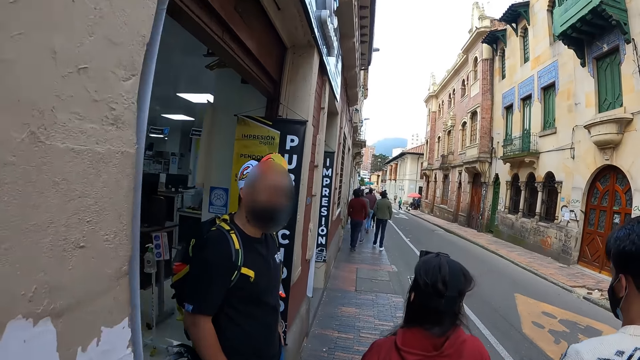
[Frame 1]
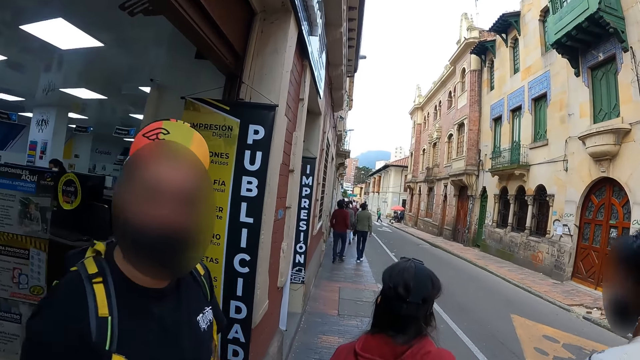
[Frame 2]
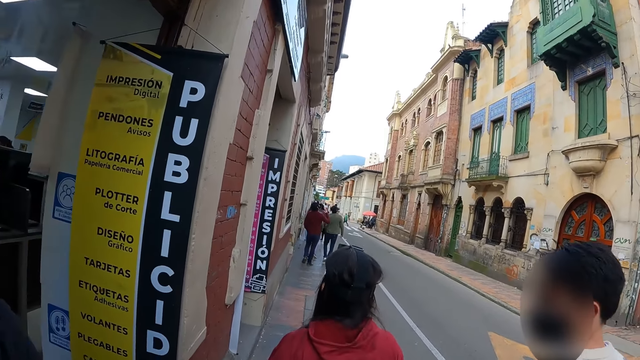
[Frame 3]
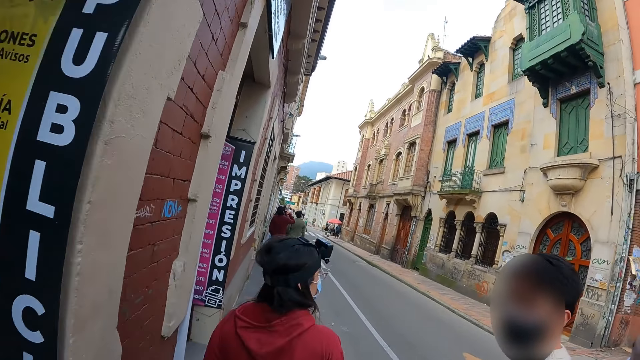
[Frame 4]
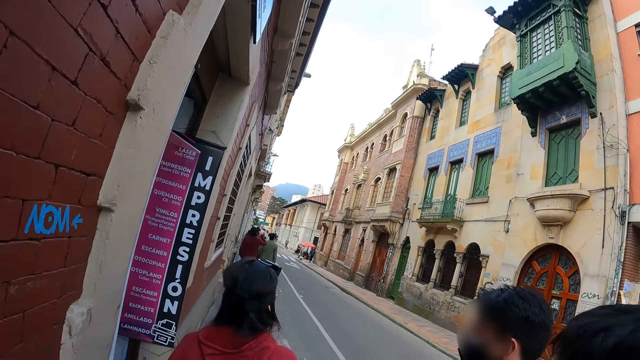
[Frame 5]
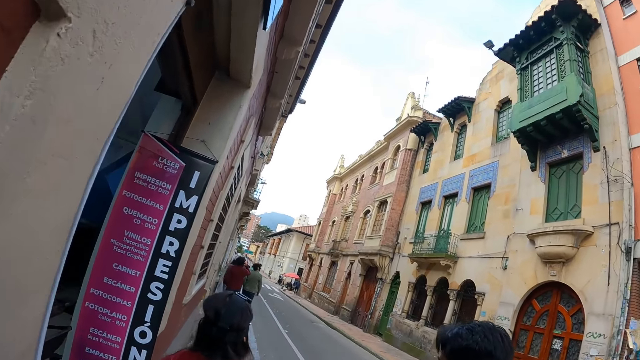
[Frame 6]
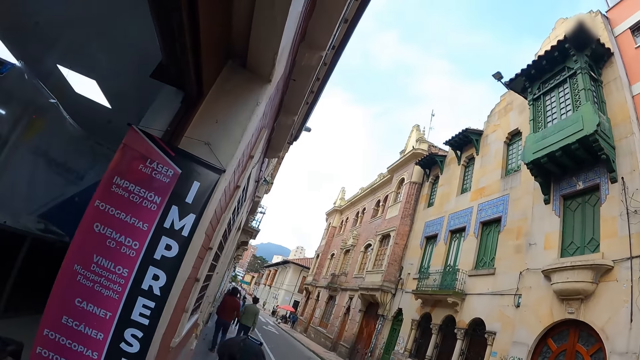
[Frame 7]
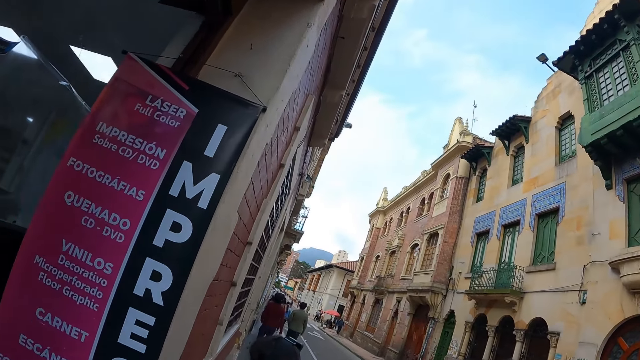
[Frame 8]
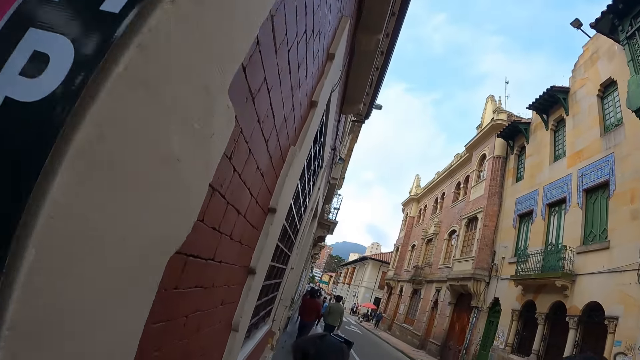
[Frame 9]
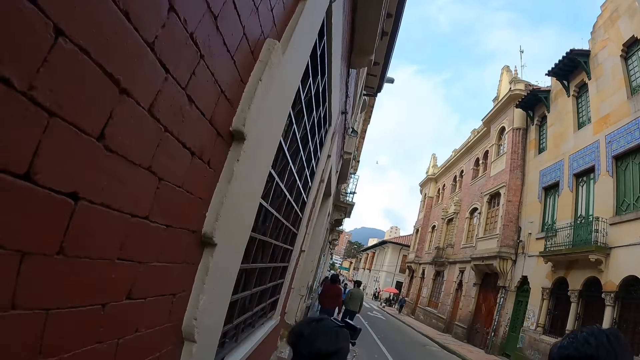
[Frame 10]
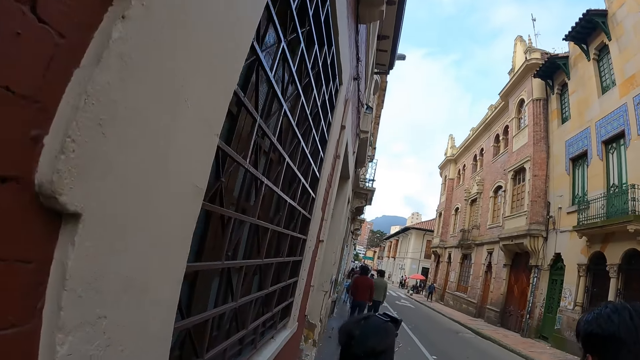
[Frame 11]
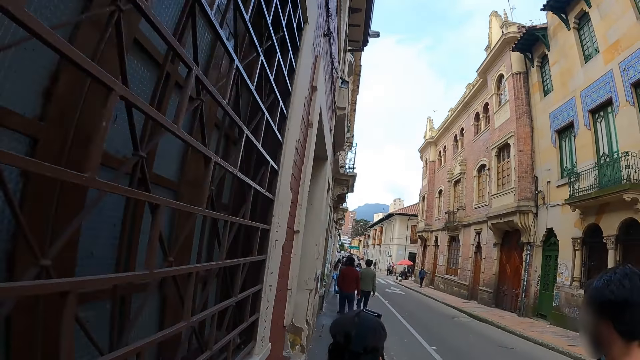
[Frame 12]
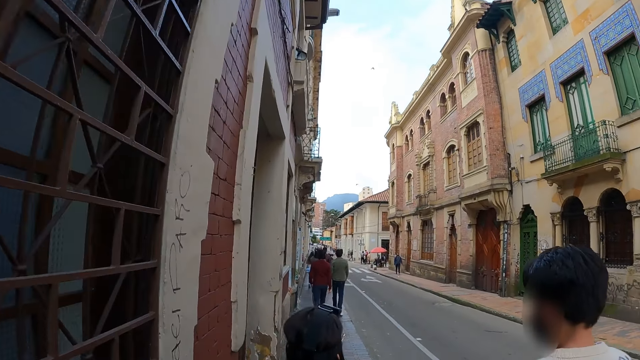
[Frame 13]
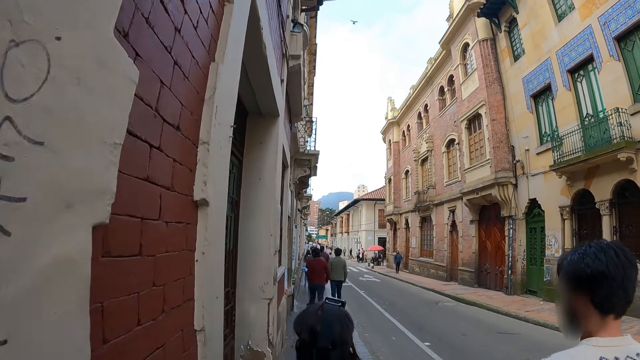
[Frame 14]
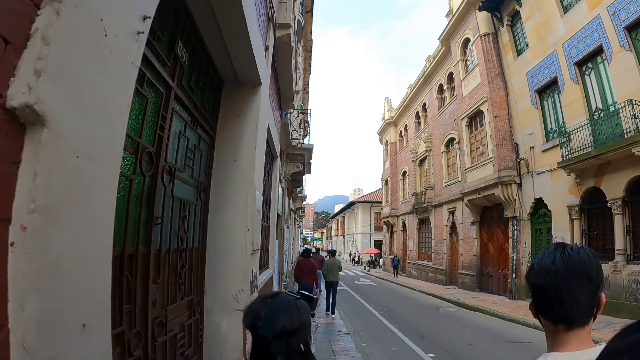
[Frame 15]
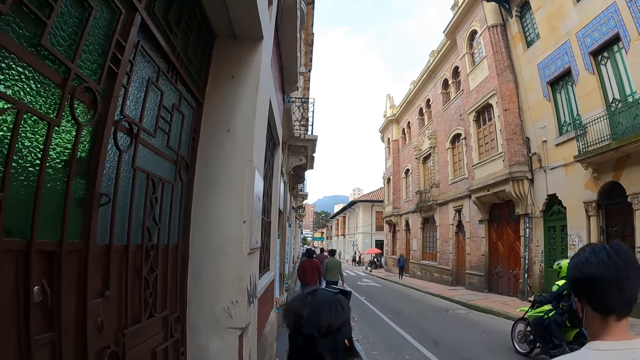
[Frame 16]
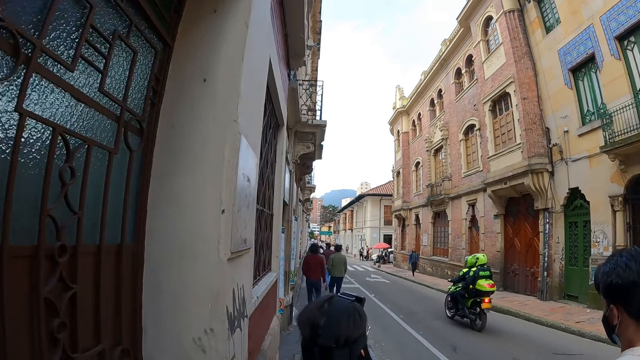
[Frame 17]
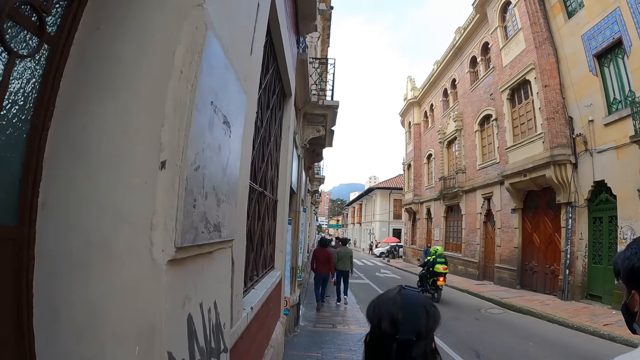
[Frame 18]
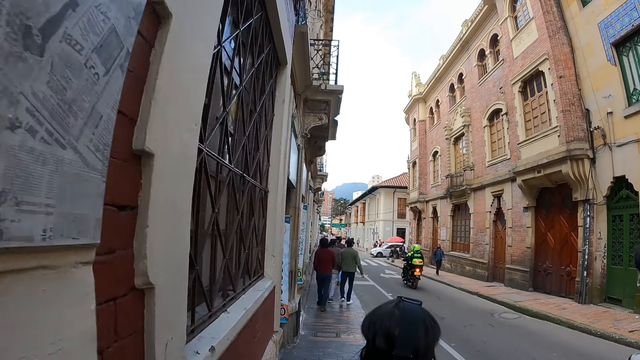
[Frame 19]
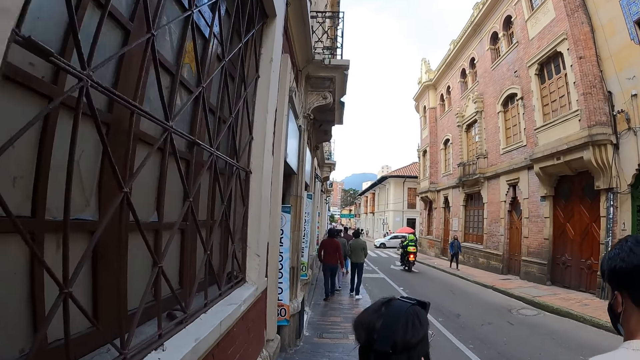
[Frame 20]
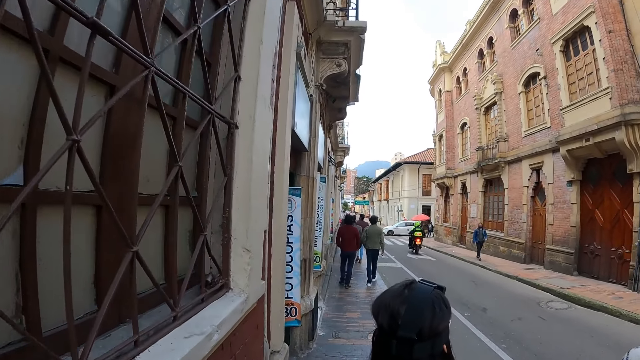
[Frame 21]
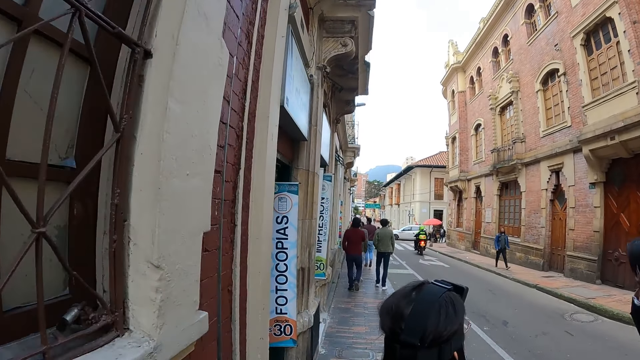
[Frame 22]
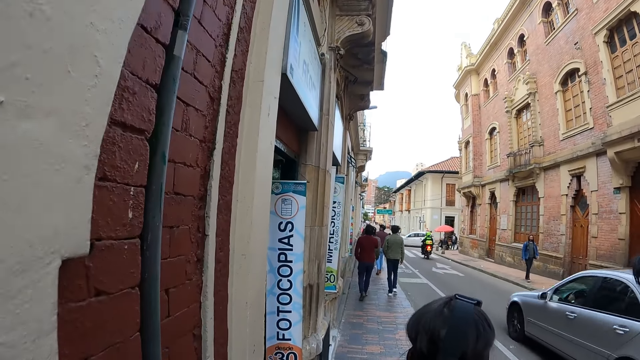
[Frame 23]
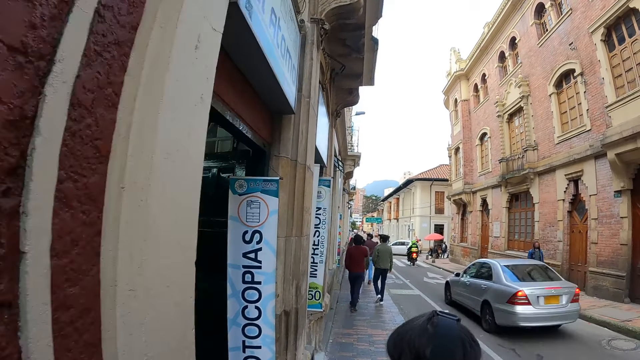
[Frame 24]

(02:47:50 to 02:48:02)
The camera wearer interacts with a man. They walk.

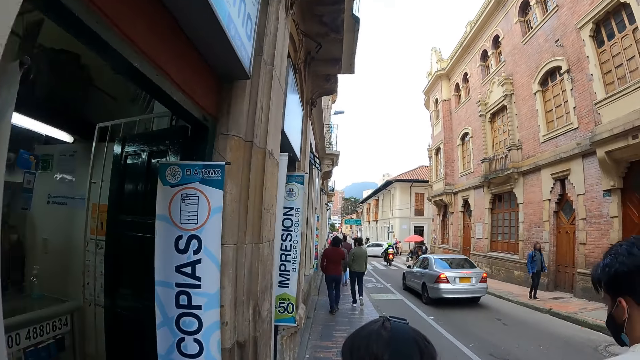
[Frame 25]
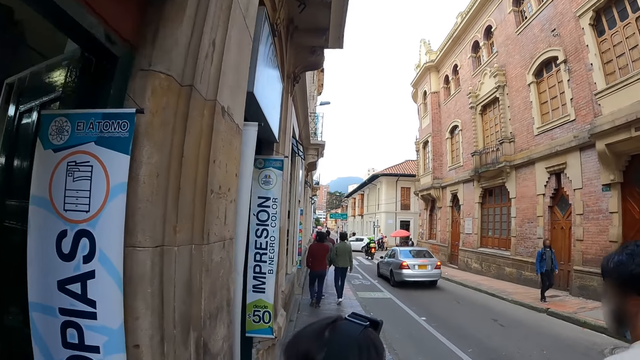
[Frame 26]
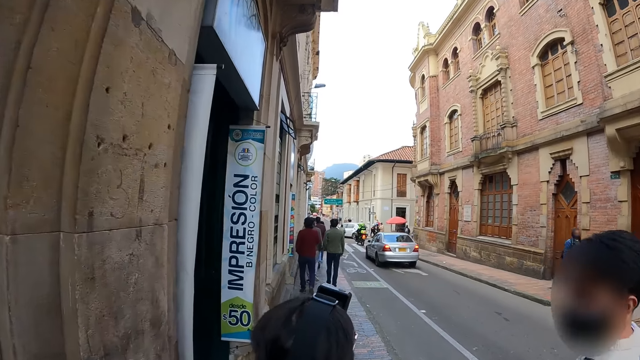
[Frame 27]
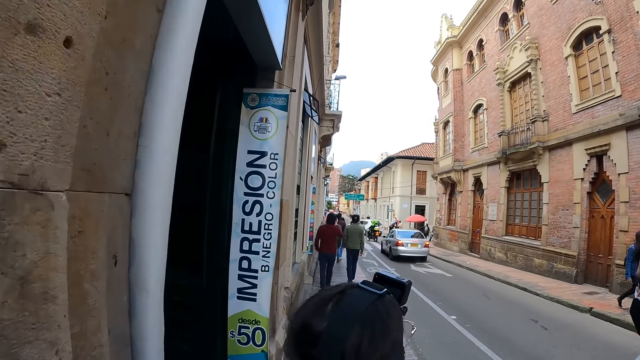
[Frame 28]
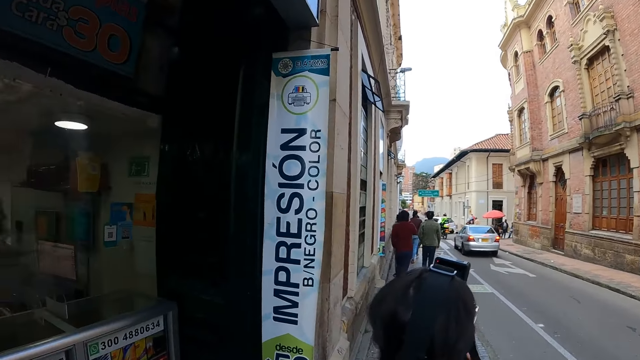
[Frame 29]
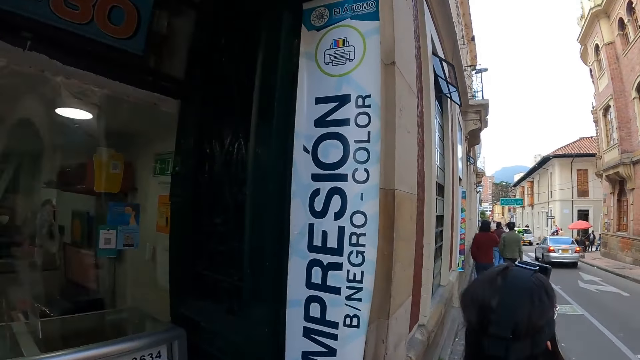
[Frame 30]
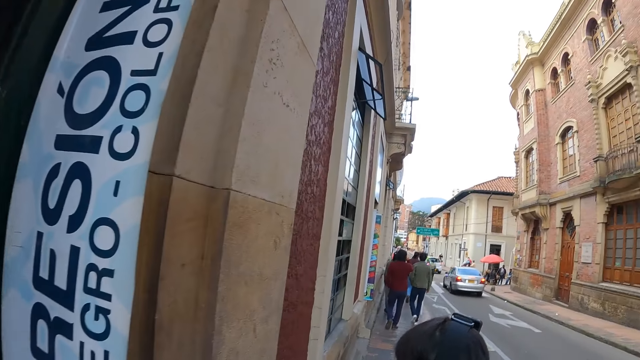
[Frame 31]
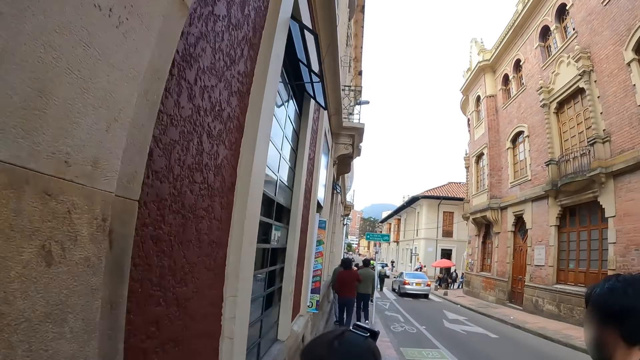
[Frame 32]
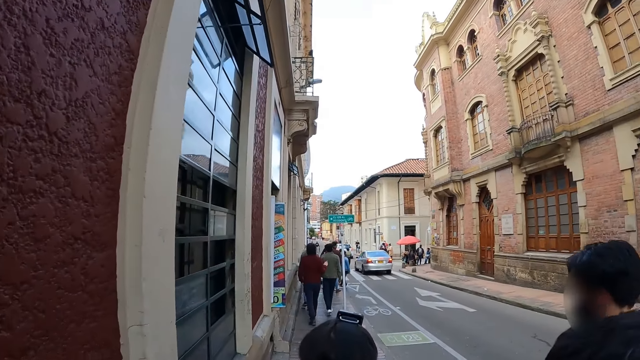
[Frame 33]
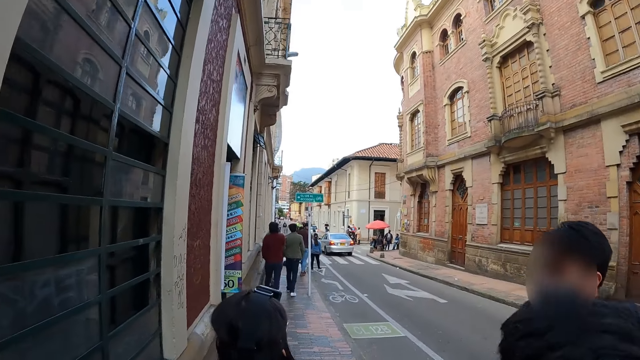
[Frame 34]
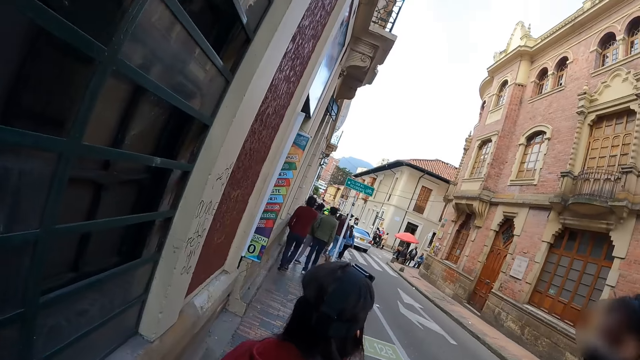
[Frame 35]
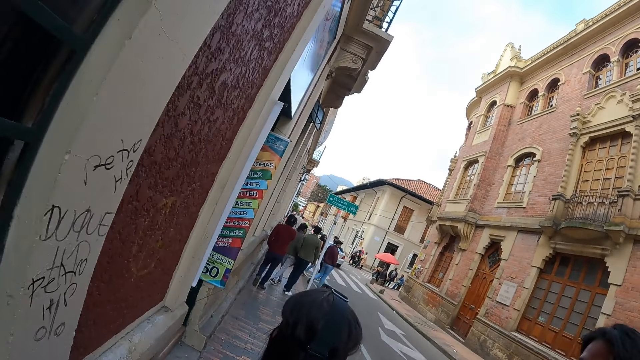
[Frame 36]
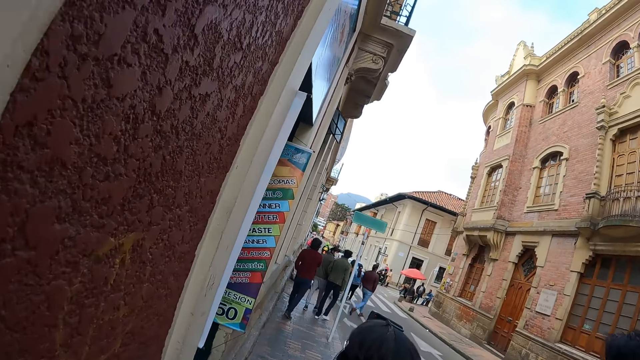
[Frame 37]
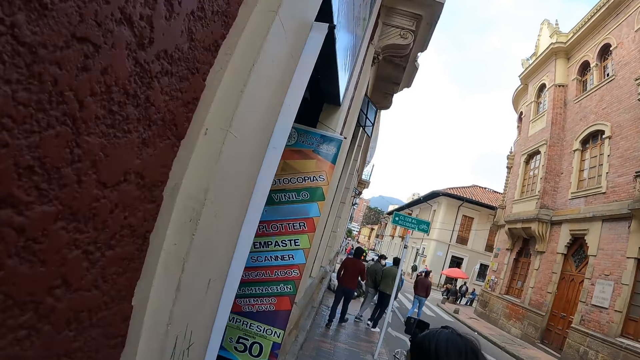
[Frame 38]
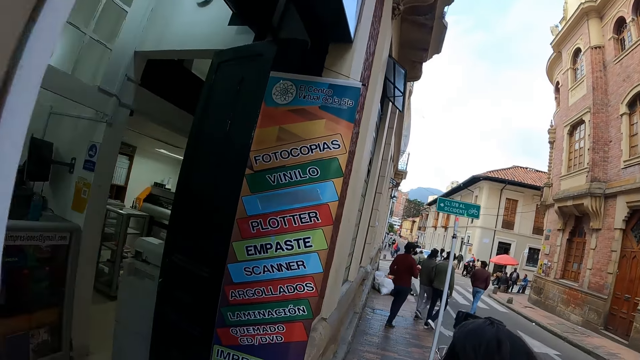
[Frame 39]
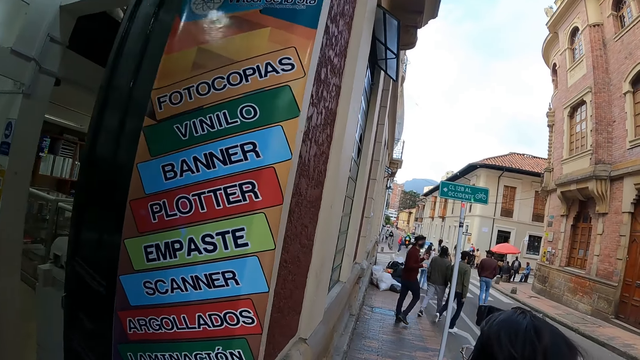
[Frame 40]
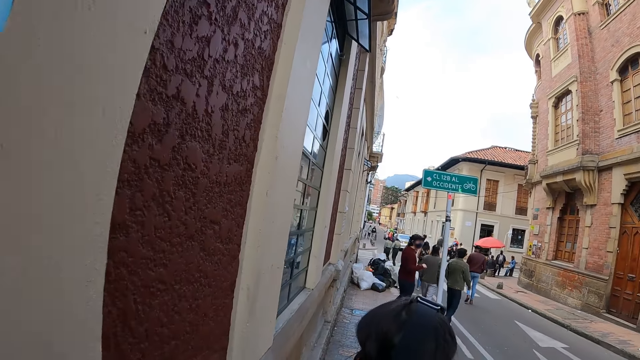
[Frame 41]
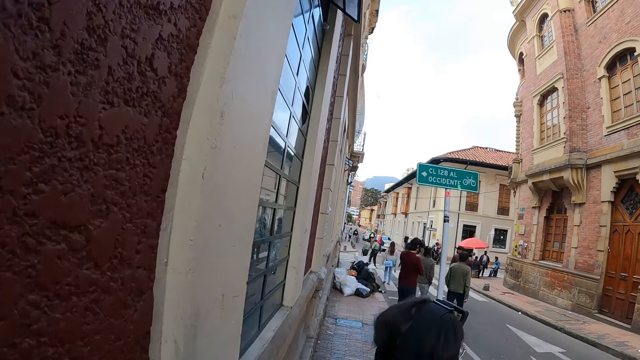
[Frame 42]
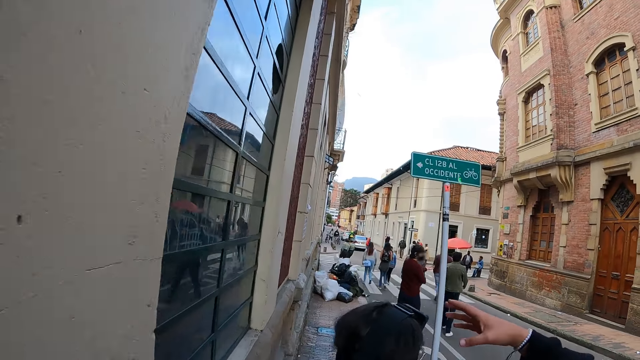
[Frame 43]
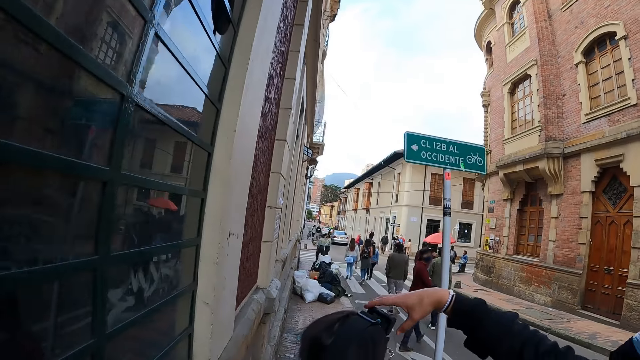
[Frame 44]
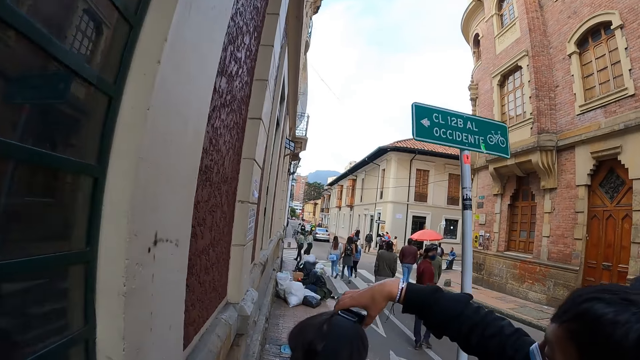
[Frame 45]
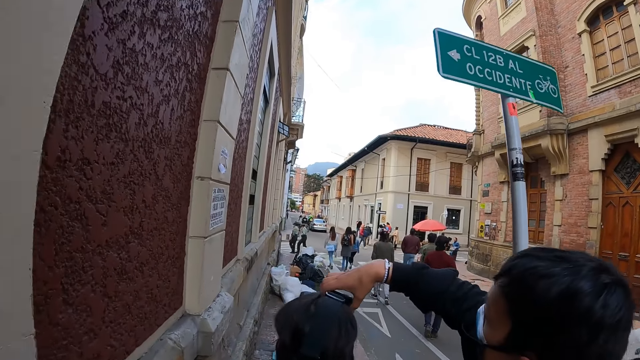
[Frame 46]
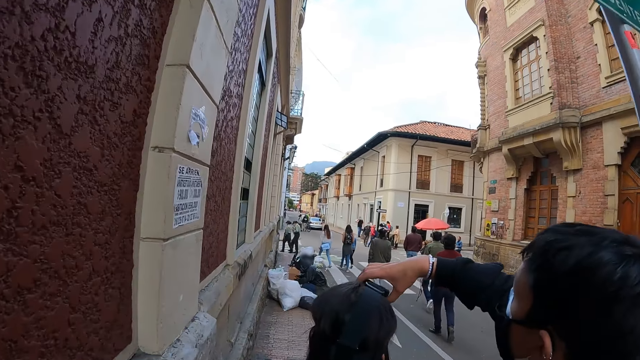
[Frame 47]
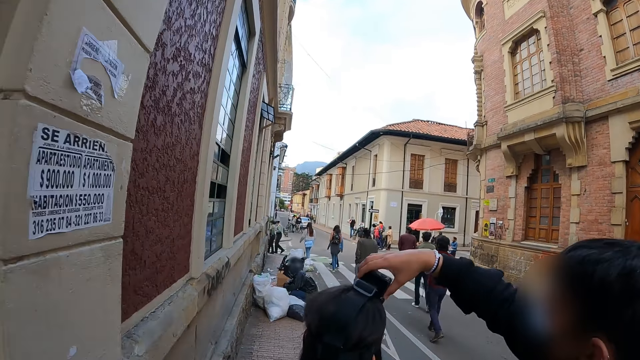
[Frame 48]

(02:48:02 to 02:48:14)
The camera wearer interacts with a man. They walk. The man holds the camera.
